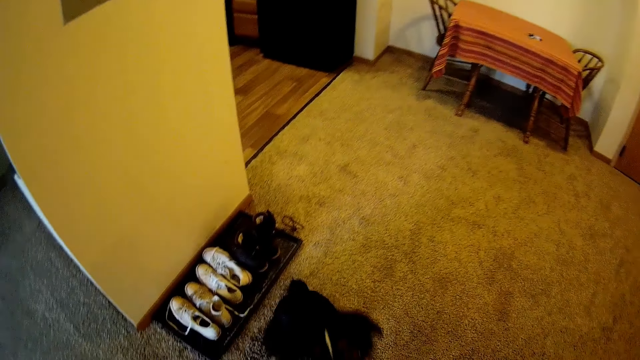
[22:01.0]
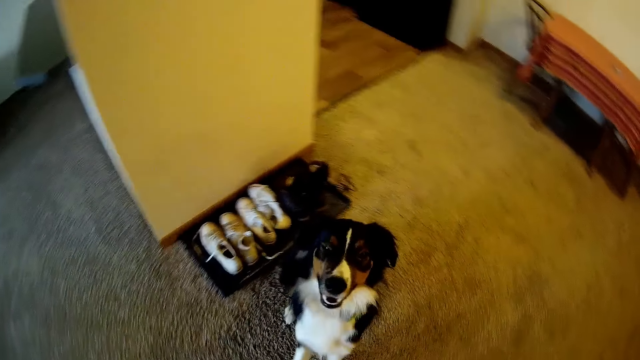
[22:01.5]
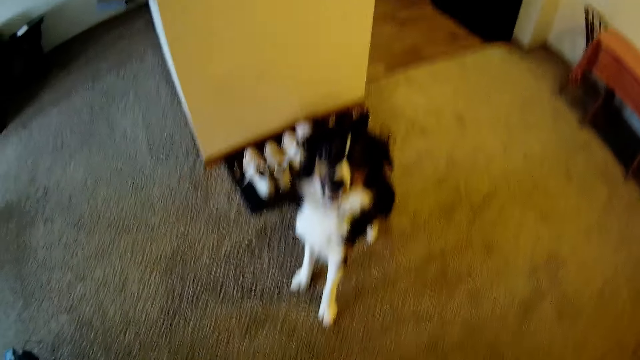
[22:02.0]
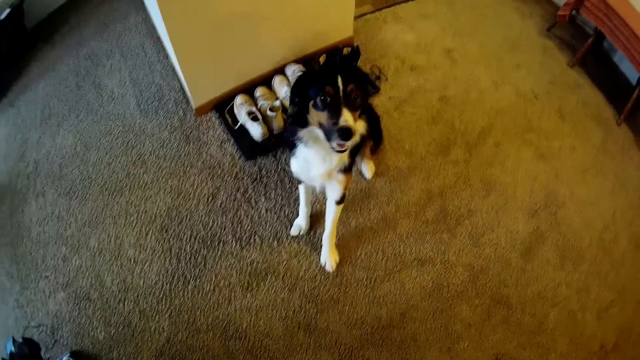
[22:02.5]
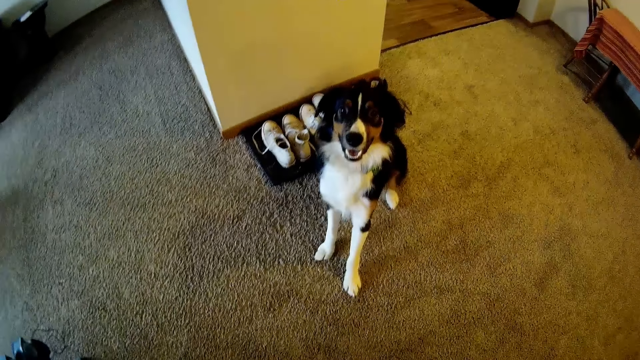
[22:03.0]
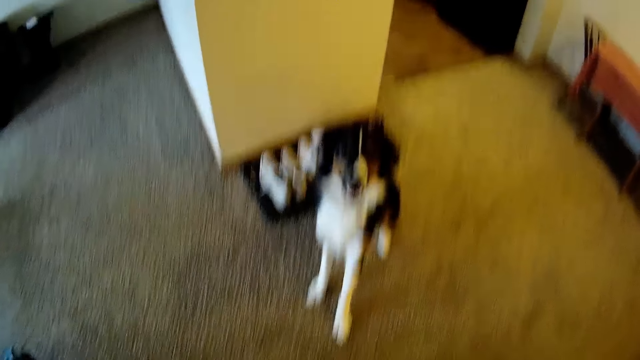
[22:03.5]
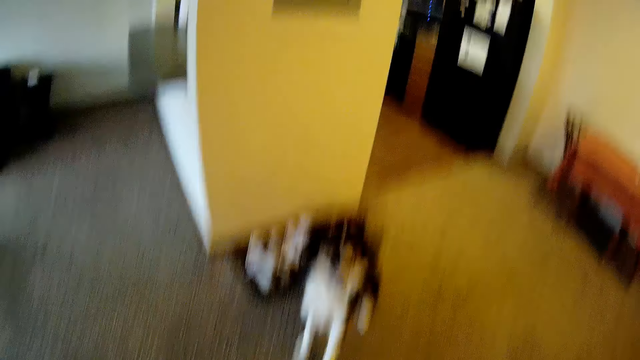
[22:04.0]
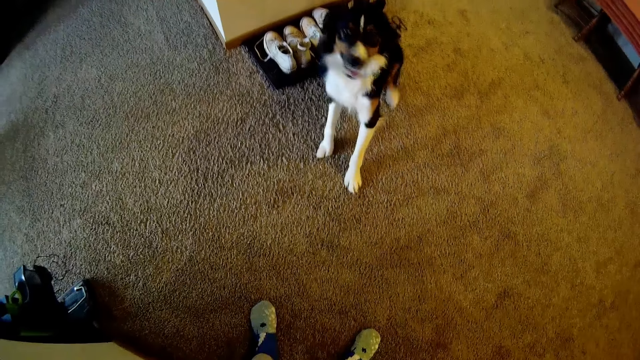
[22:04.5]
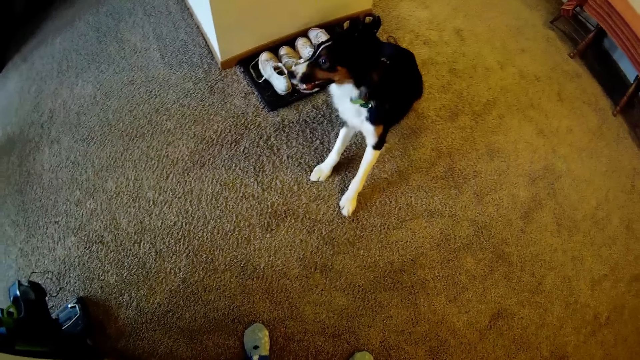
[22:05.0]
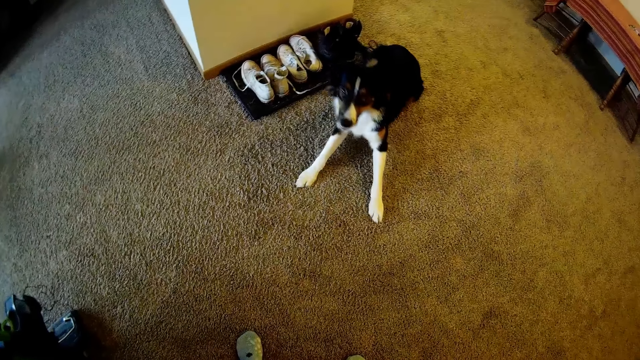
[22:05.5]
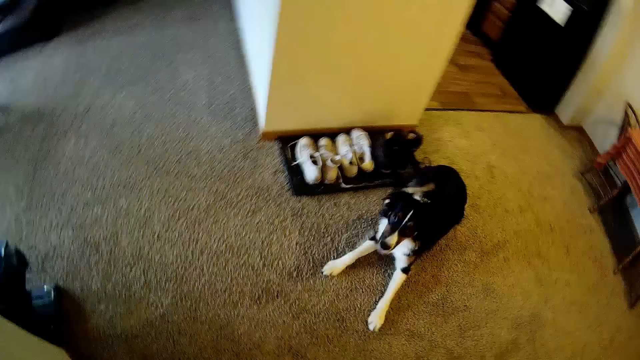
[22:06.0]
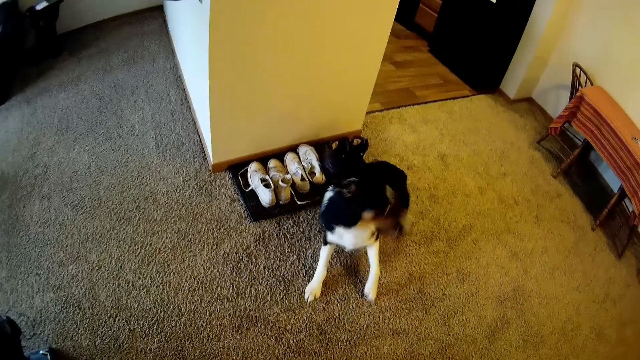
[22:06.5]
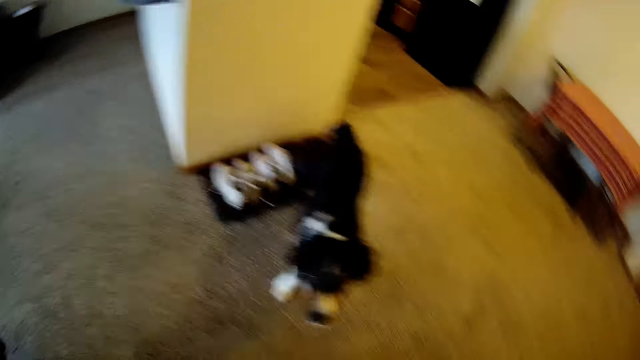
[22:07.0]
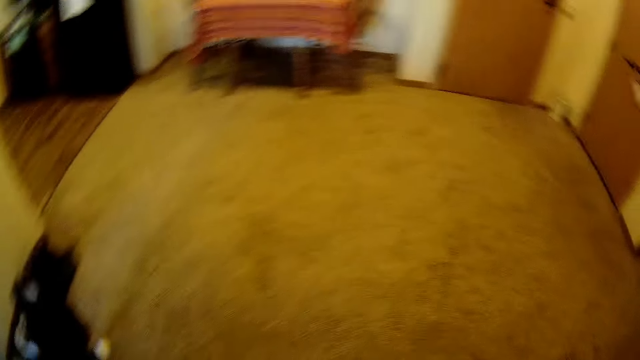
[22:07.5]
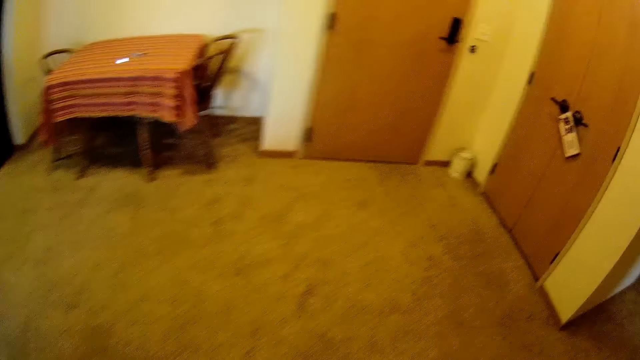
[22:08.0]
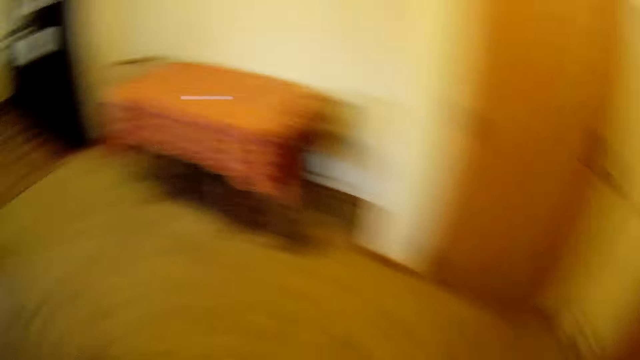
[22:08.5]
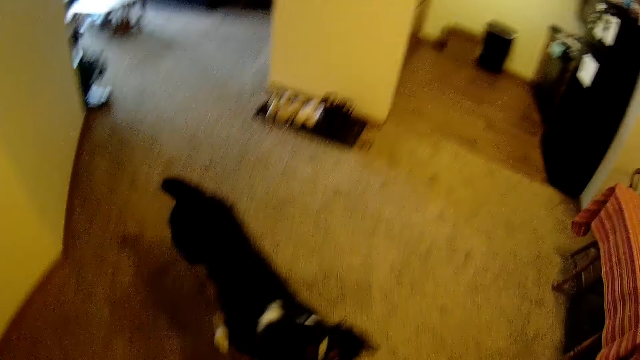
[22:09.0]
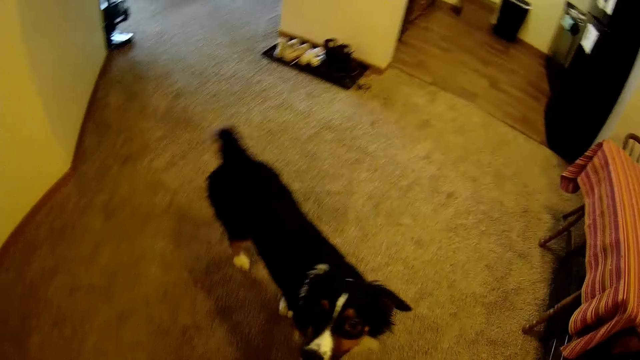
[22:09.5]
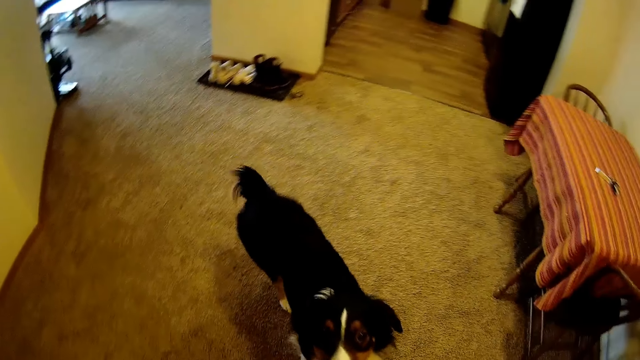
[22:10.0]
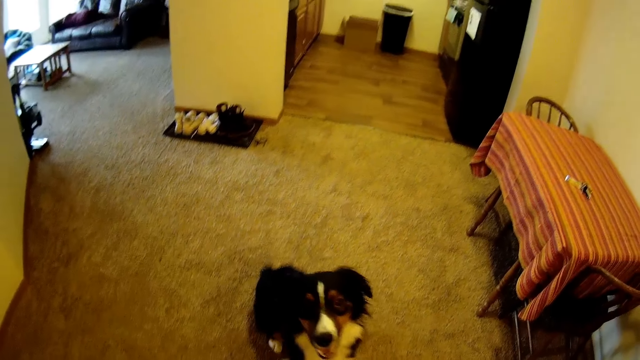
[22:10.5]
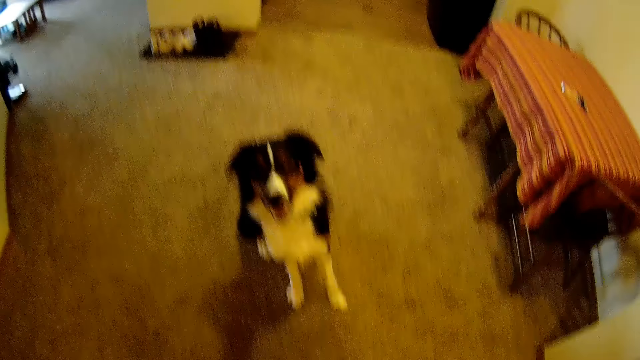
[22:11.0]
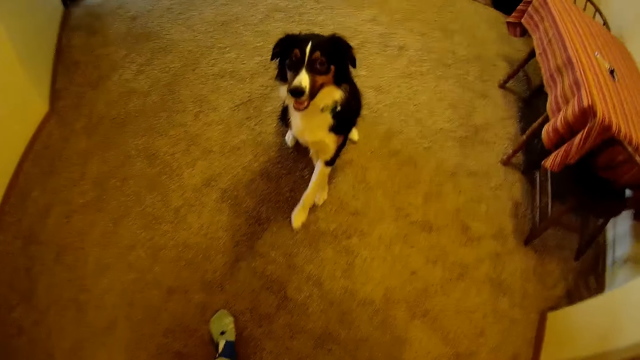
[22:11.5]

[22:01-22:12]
The camera wearer moves the camera around. They play with the dog. They walk around the house.

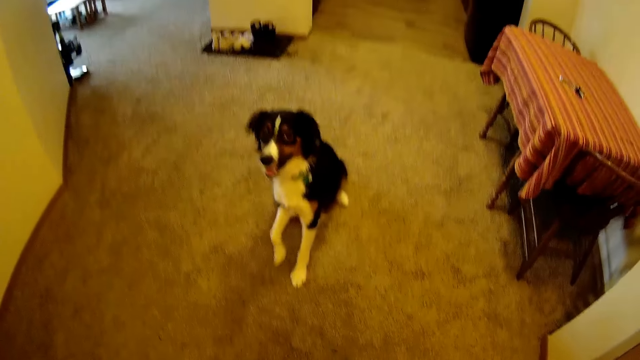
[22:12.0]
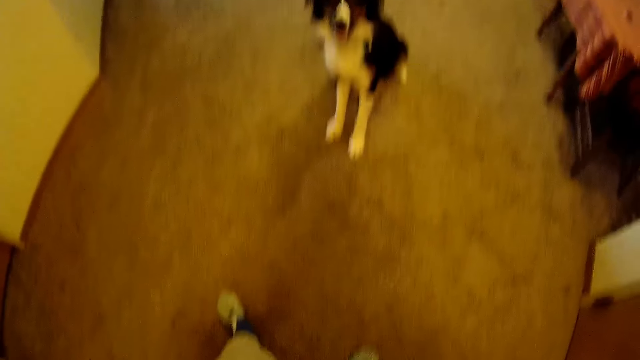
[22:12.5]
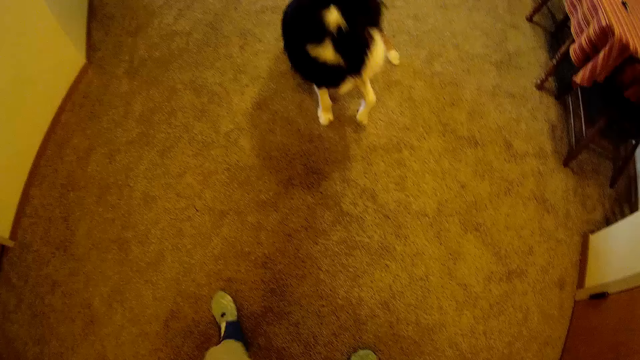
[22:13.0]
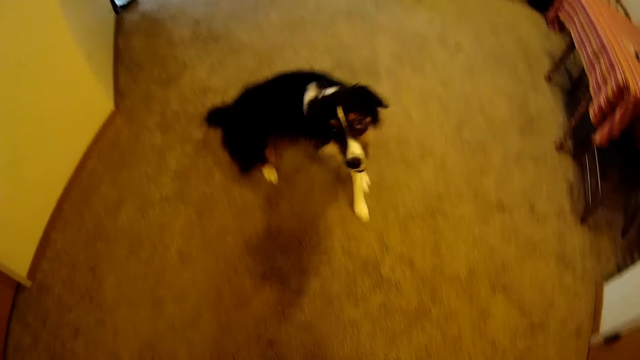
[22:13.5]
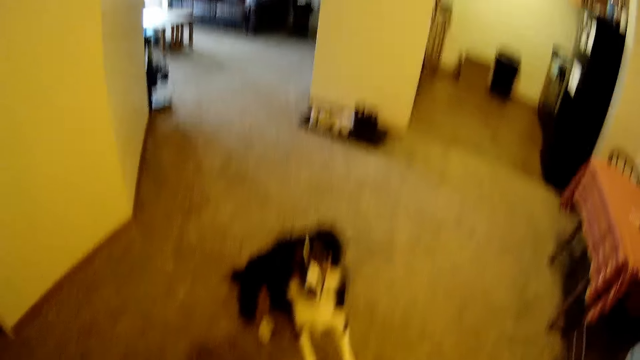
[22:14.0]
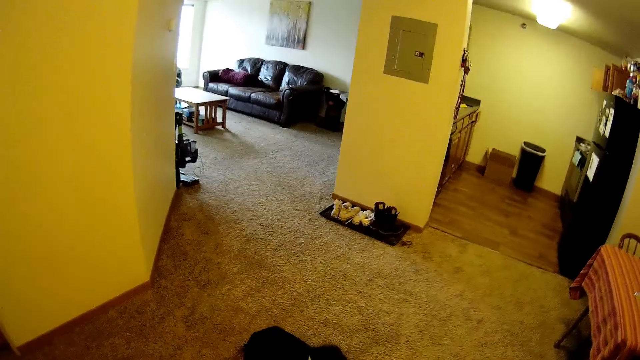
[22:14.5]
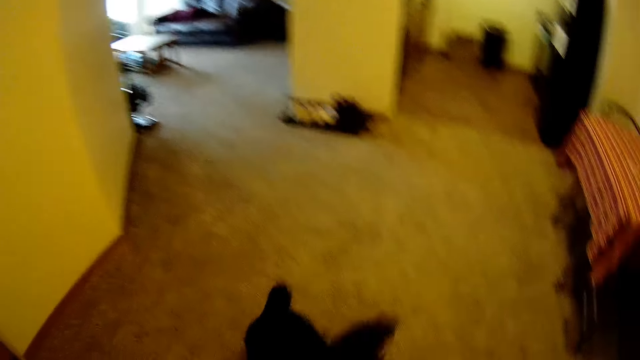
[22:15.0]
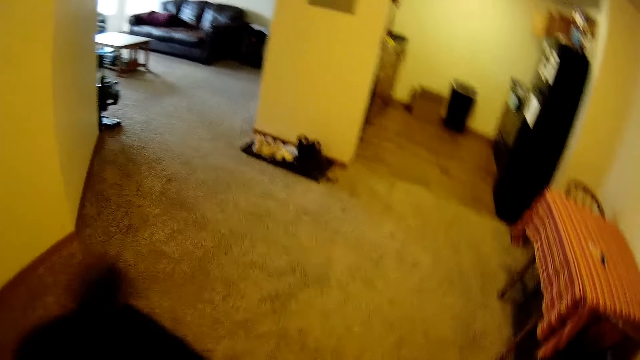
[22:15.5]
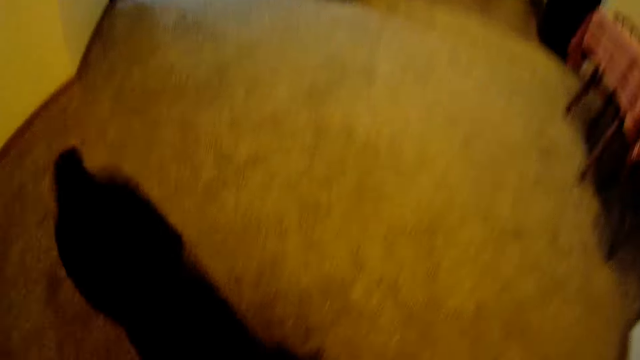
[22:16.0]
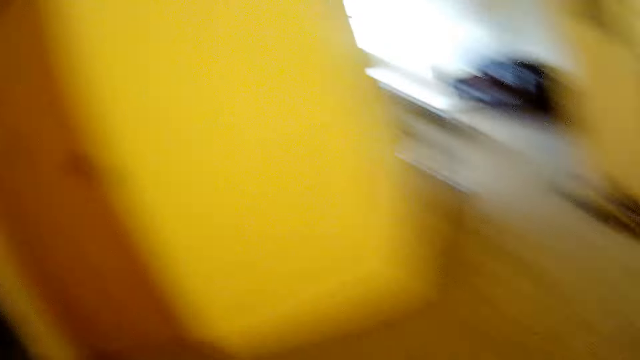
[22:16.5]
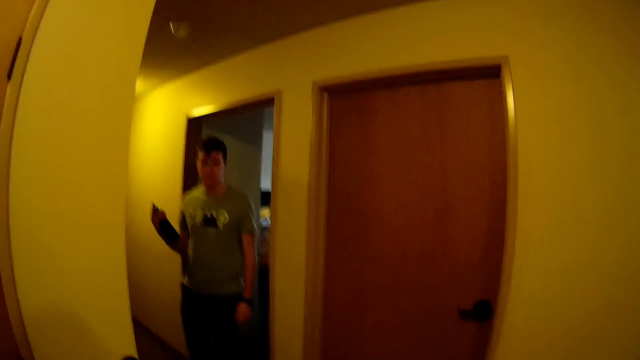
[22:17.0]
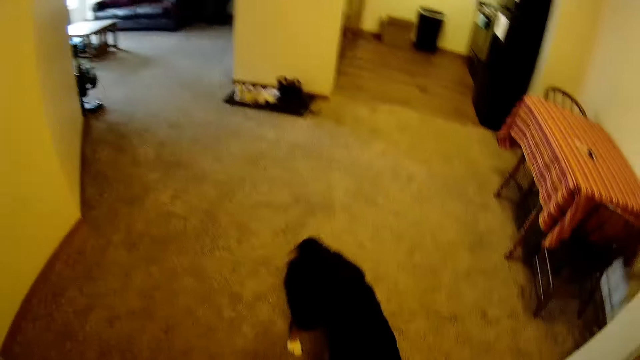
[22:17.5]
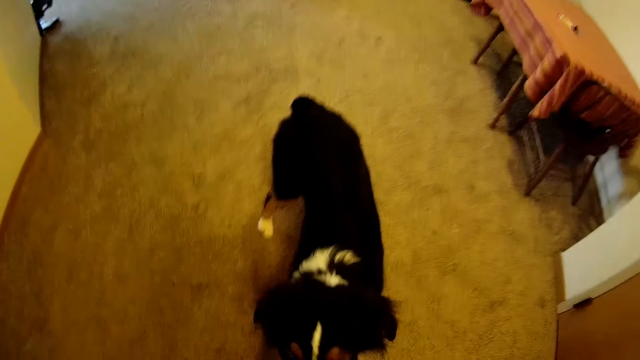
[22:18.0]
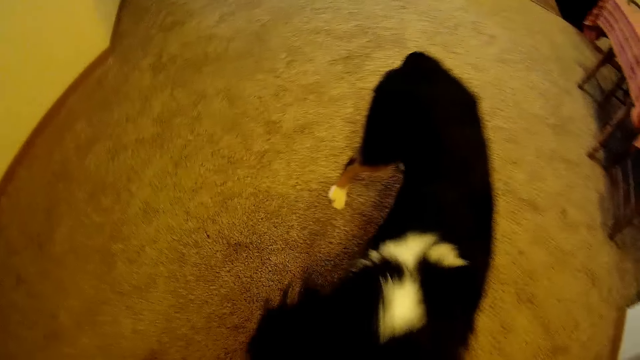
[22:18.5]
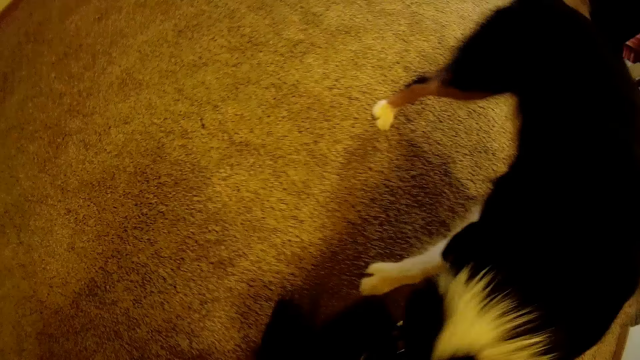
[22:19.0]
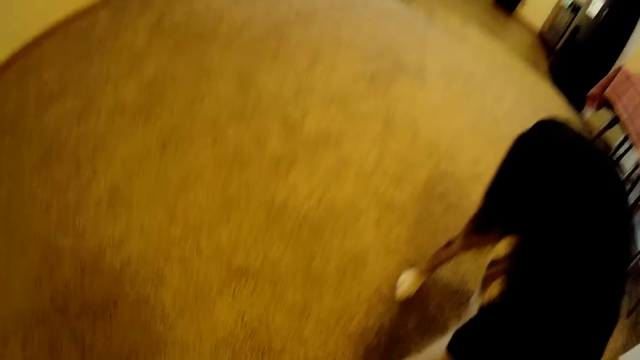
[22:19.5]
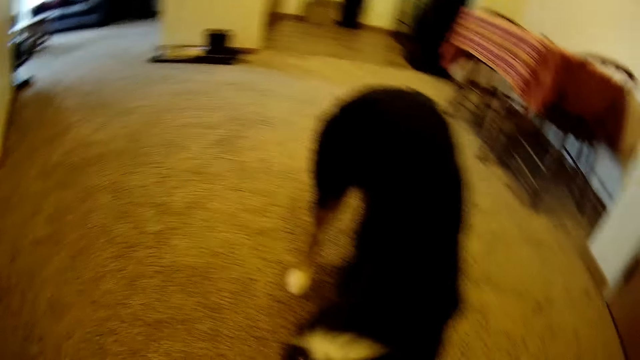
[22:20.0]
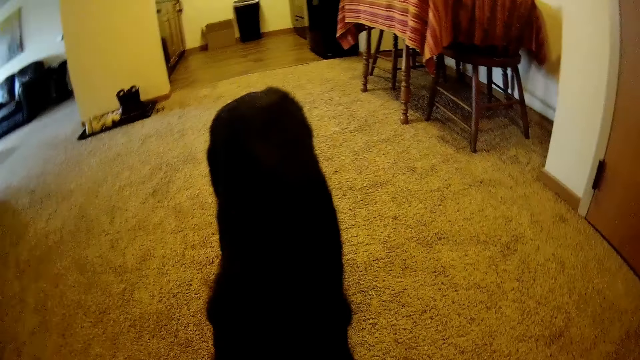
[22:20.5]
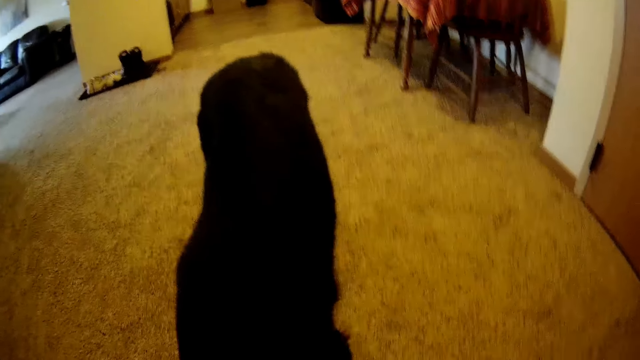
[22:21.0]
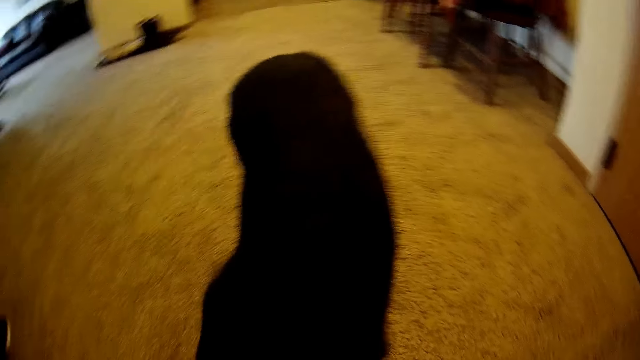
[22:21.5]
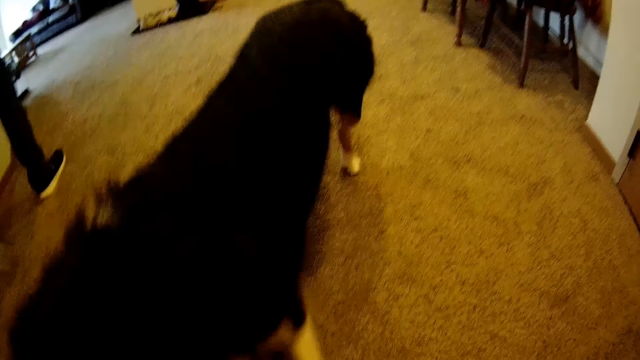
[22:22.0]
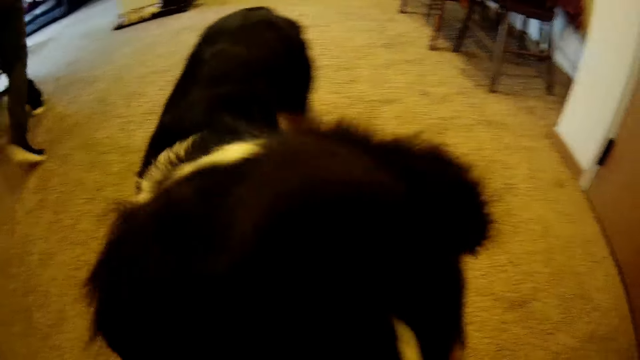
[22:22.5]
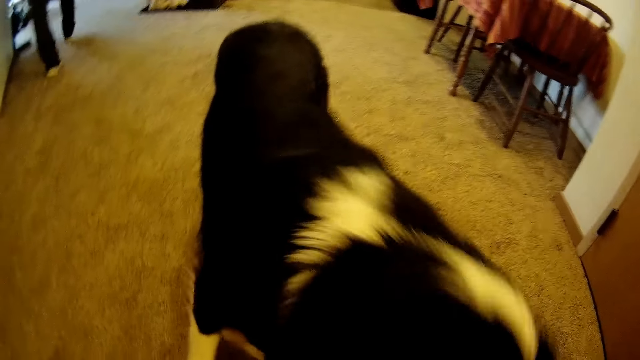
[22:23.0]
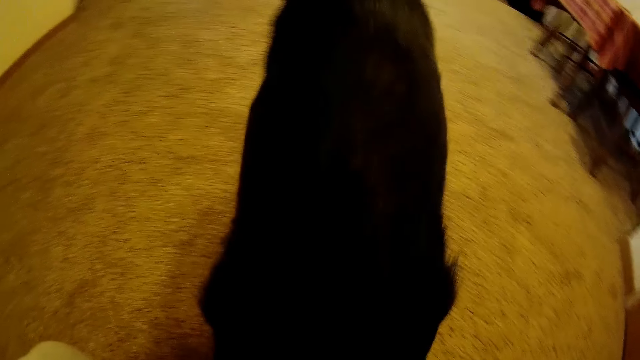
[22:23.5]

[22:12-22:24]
The camera wearer moves the camera around. He plays with the dog. A man walks out of a room. The camera wearer moves the camera around. He feeds the dog the steak in his hand. The man walks around the house.
